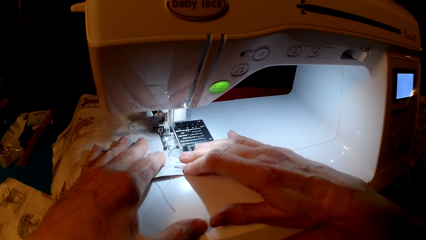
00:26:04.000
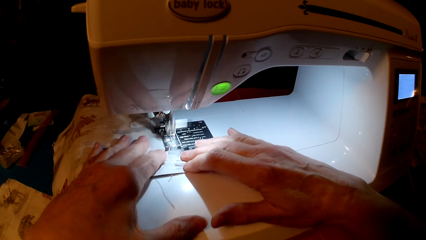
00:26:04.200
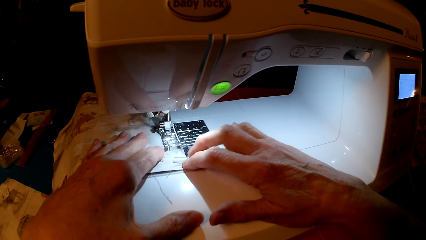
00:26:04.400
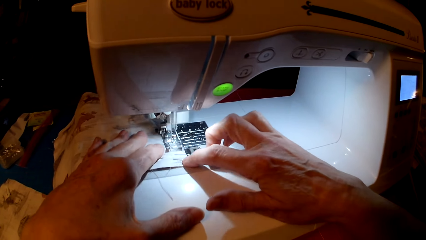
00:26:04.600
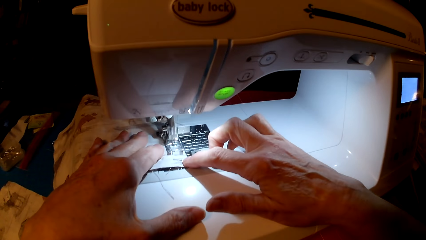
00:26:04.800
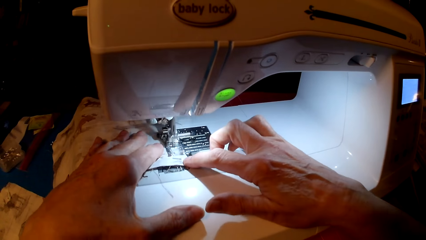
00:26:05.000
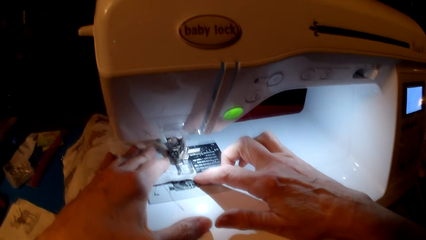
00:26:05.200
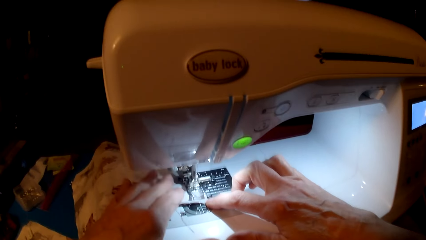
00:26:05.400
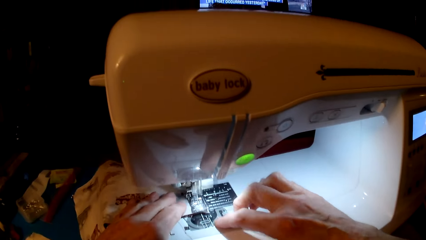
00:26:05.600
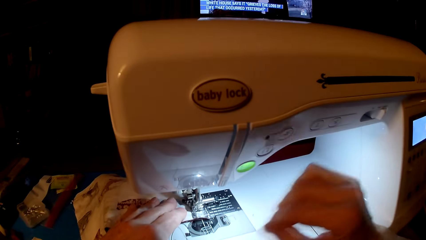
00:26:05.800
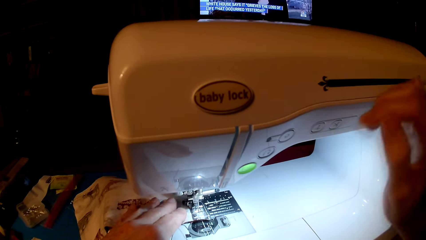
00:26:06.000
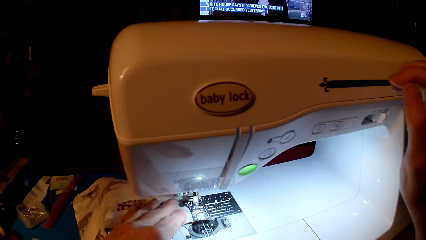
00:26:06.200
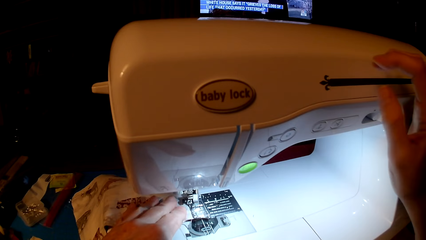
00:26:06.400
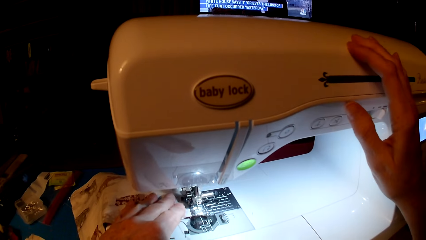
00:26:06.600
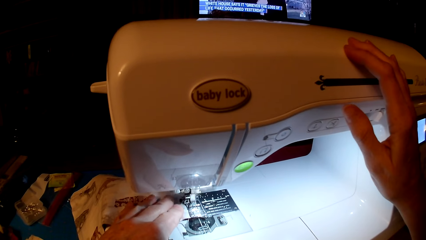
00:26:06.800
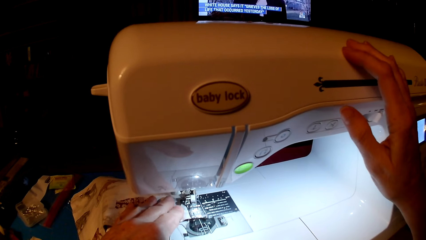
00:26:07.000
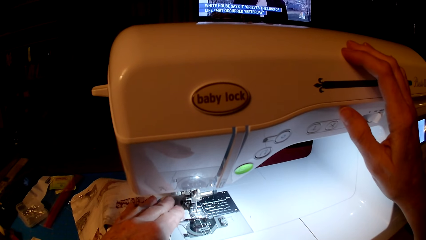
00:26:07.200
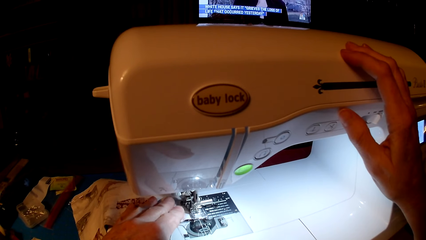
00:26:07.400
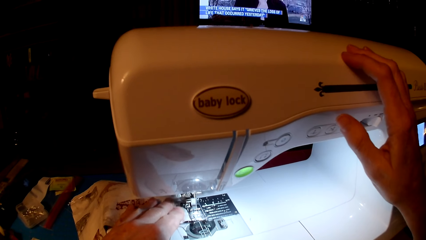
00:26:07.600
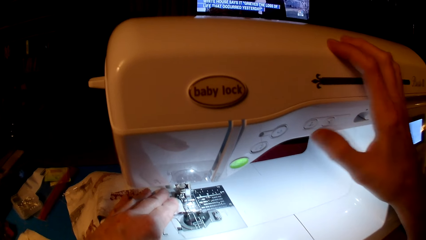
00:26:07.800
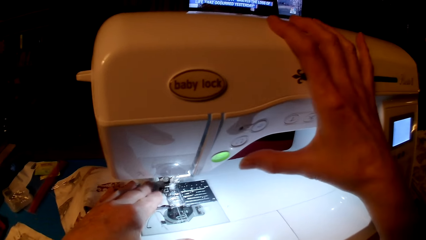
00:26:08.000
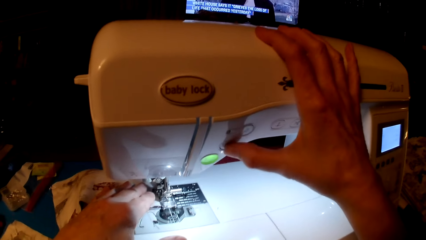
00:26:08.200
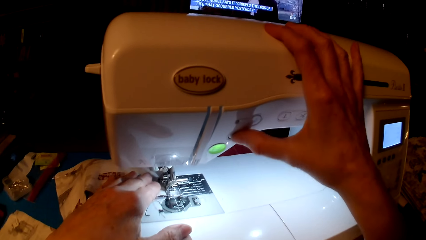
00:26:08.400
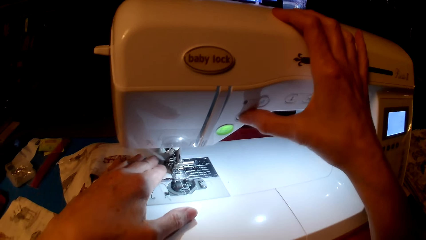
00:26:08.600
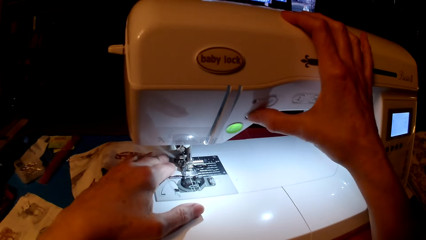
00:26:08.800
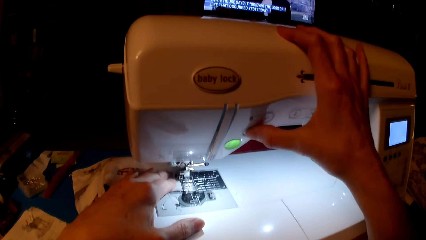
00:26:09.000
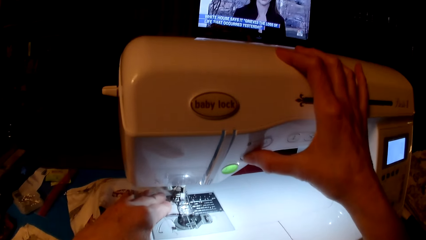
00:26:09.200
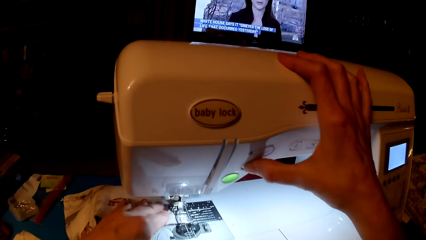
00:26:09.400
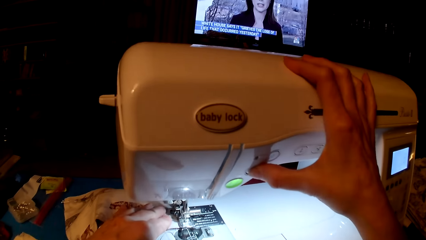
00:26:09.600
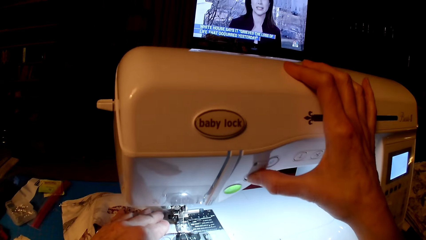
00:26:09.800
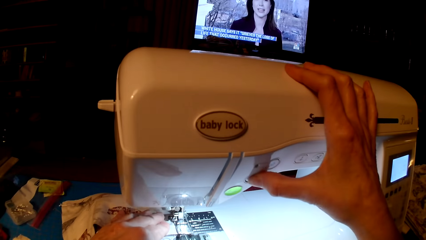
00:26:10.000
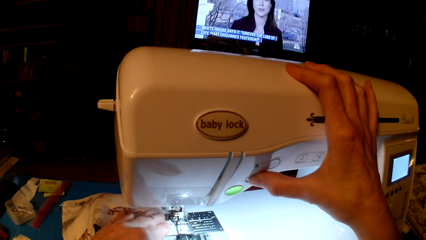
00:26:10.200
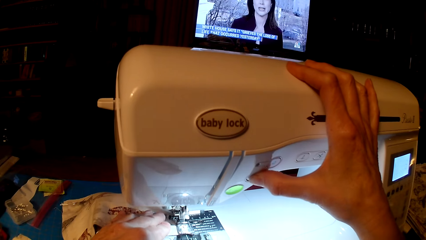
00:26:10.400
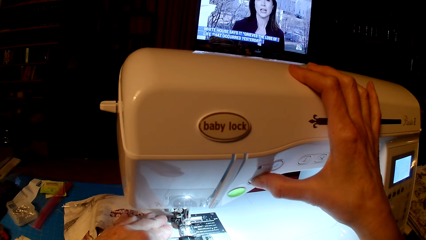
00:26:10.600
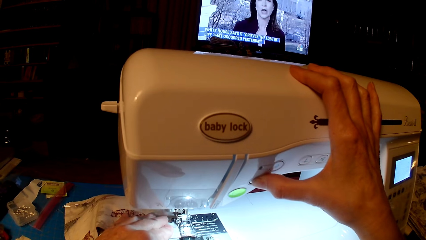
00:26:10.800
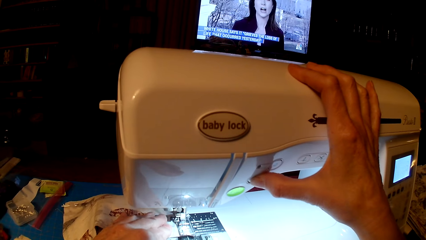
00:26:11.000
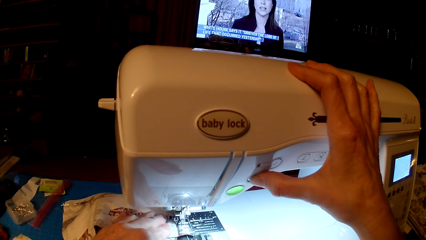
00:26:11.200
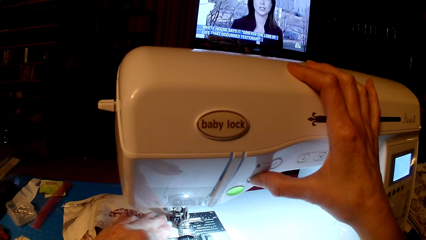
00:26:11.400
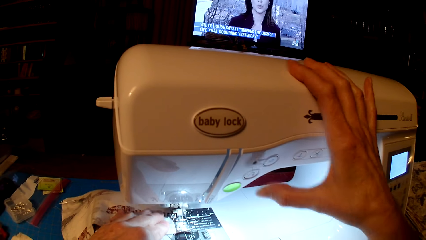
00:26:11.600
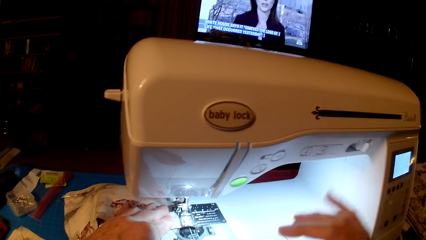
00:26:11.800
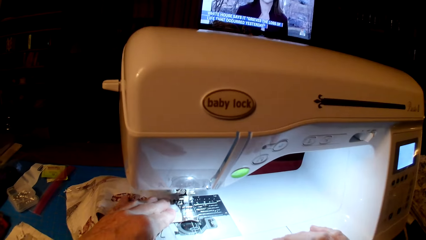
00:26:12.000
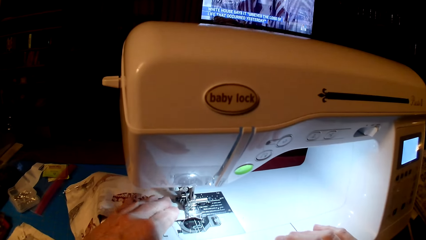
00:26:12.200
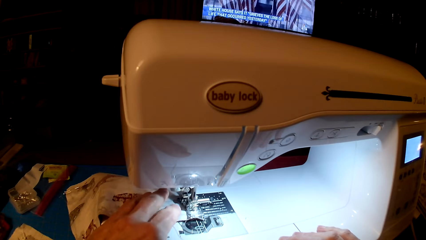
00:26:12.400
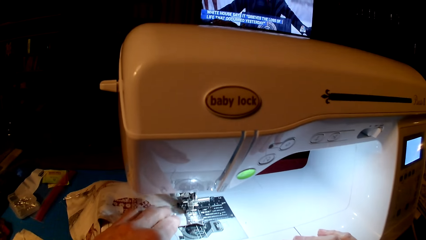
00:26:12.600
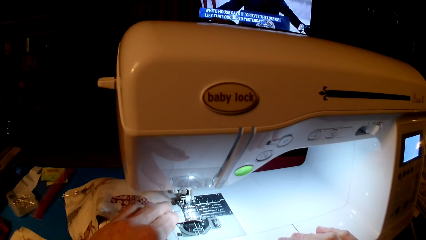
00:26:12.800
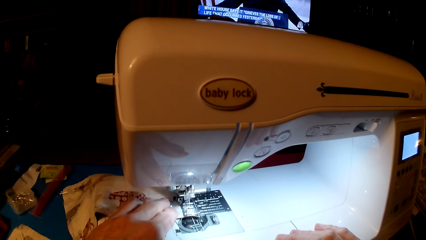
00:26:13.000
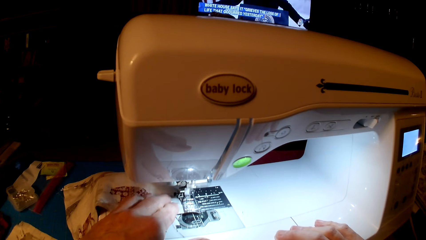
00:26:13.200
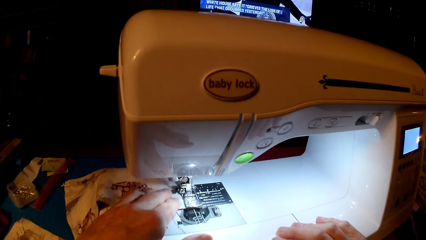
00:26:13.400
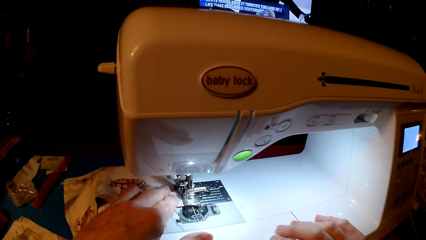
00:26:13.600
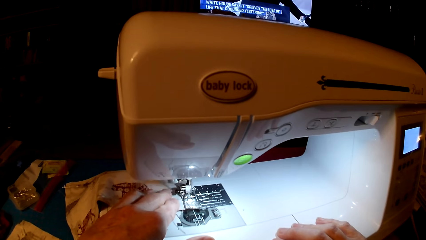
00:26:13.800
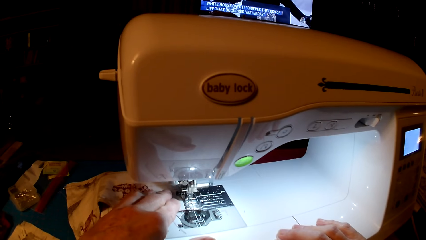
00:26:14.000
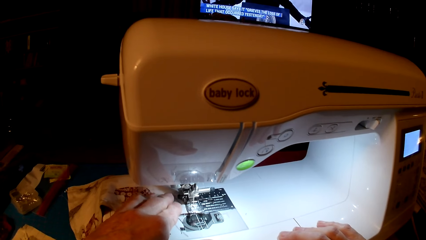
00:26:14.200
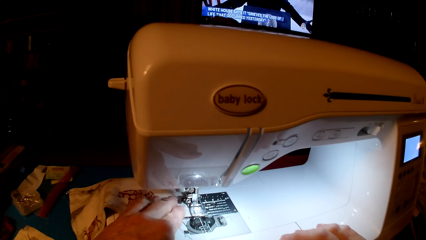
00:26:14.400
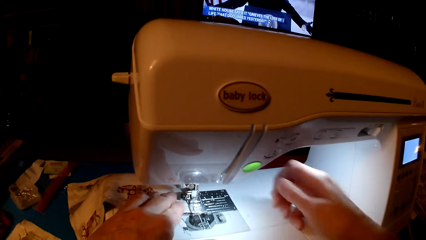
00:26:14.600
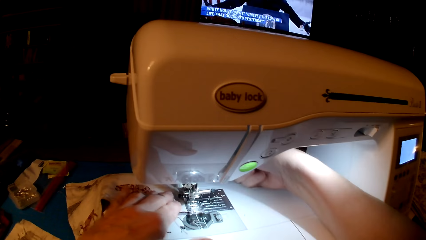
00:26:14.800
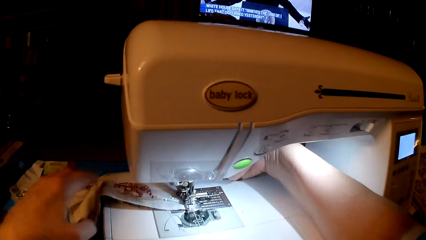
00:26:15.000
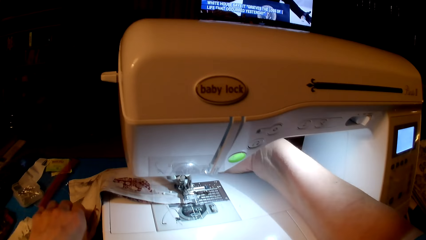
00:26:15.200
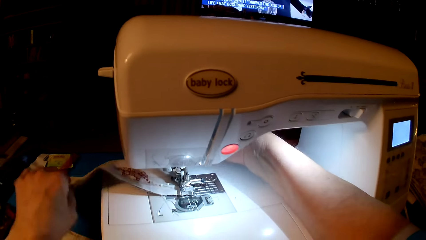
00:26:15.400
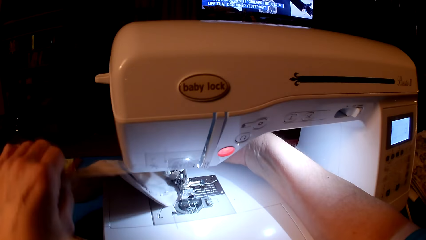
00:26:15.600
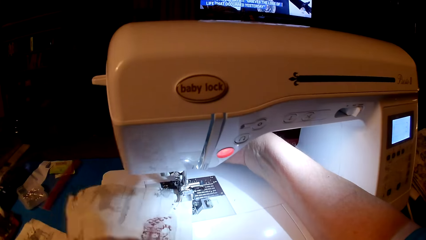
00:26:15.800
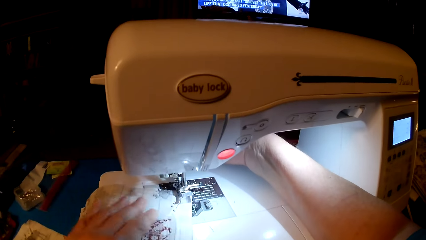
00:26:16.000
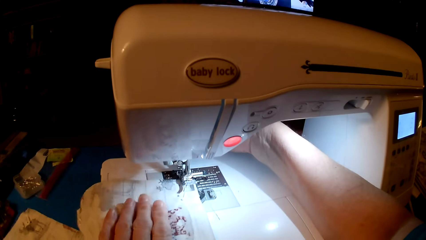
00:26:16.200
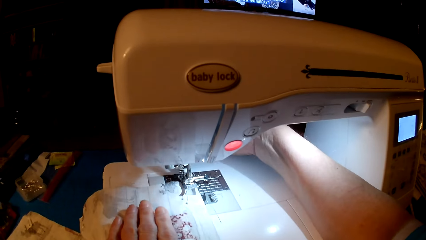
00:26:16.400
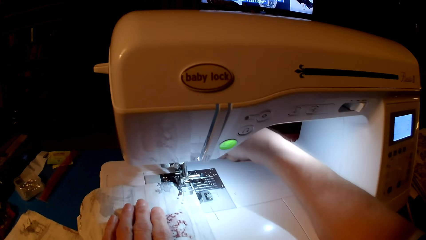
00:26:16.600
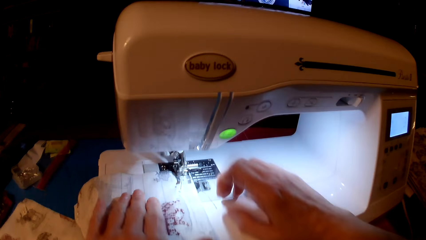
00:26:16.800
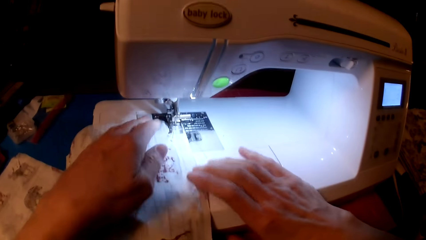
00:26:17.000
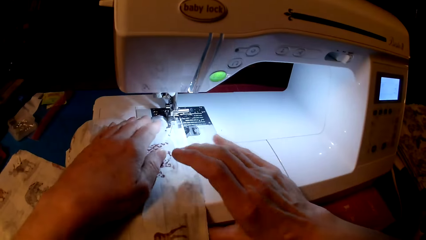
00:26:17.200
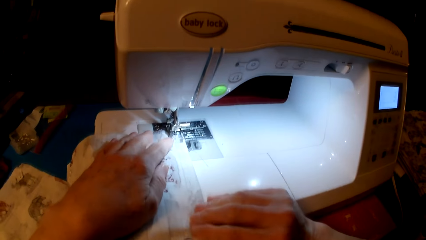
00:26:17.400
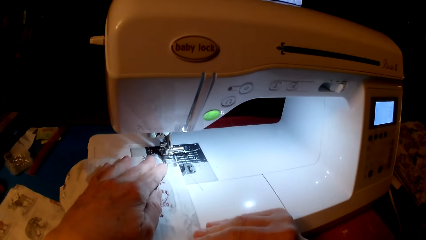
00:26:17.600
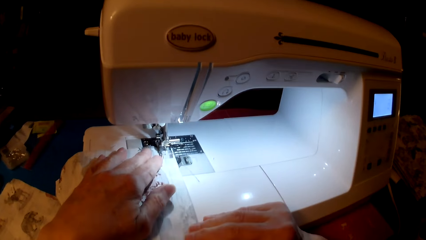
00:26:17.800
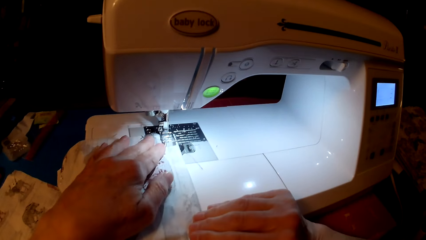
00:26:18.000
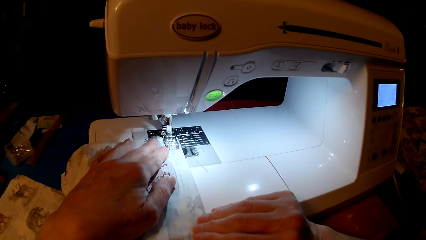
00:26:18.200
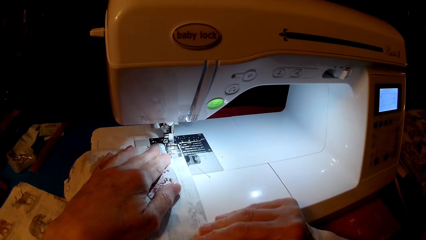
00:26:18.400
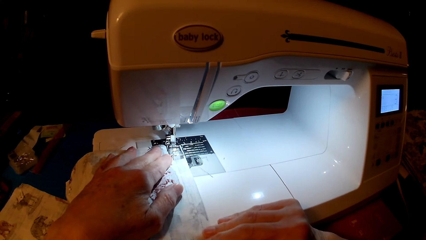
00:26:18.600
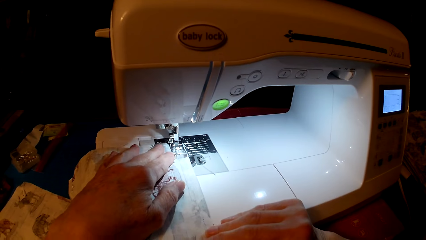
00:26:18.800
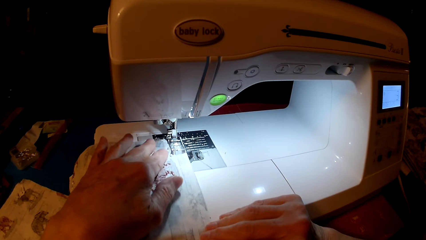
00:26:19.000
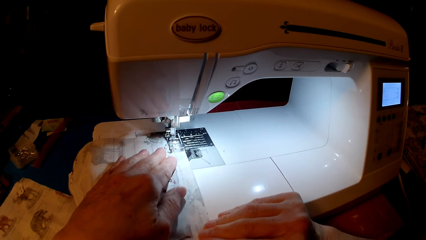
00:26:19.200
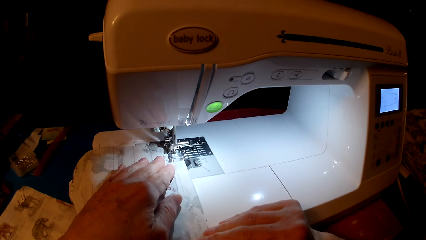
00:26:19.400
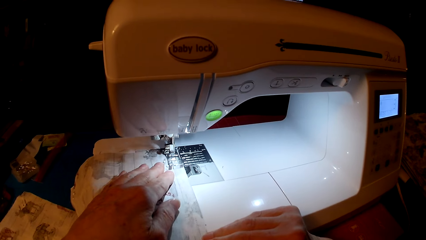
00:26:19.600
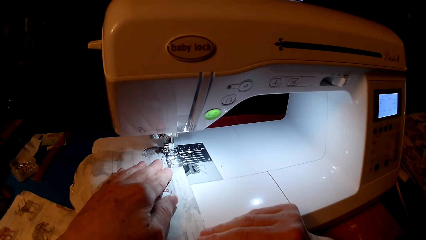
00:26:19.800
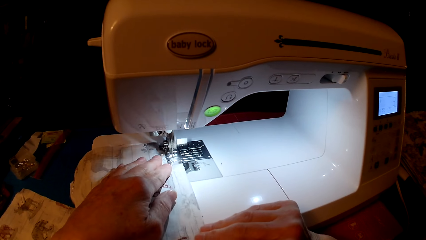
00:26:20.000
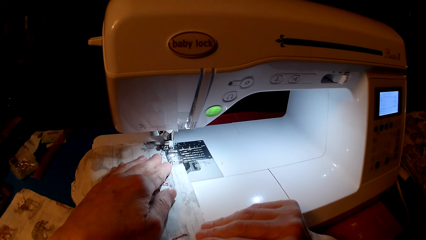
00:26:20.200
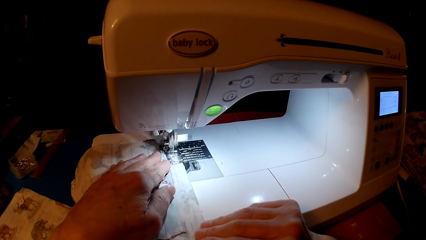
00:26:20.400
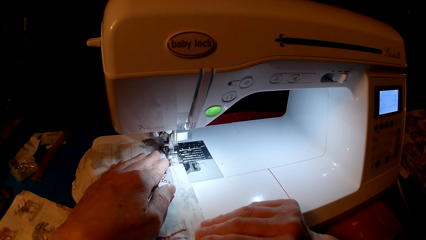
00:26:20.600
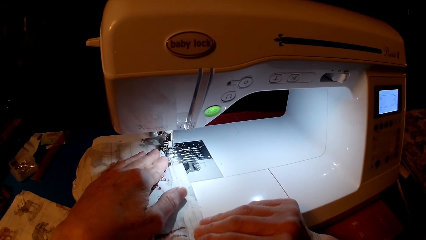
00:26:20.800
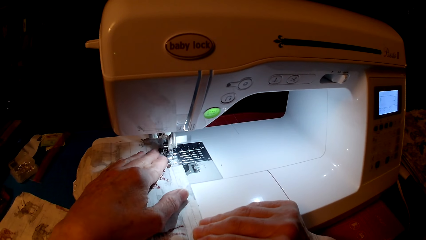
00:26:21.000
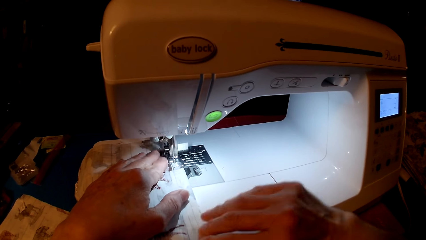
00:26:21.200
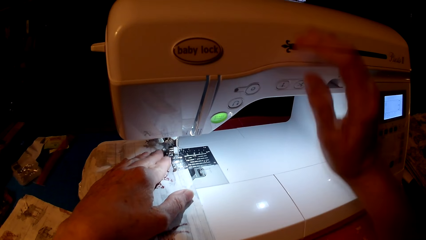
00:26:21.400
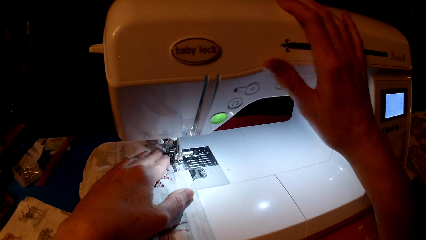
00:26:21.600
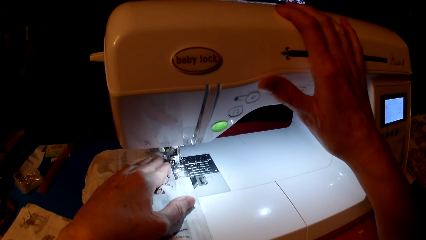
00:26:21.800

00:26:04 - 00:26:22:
The camera wearer presses the speed button. They turn the piece of cloth. They sew the piece of cloth.
